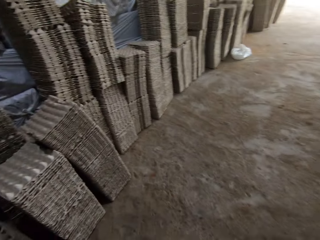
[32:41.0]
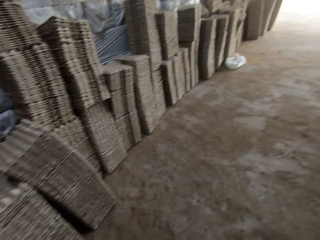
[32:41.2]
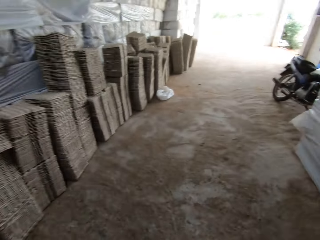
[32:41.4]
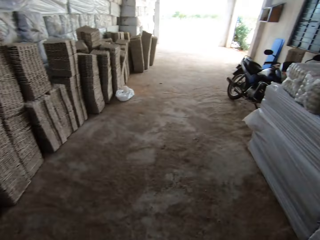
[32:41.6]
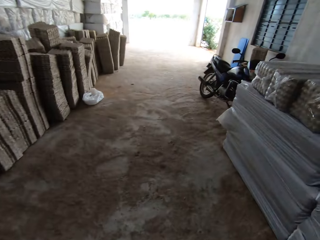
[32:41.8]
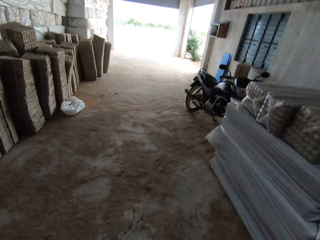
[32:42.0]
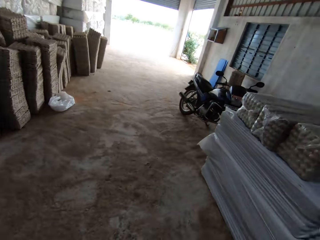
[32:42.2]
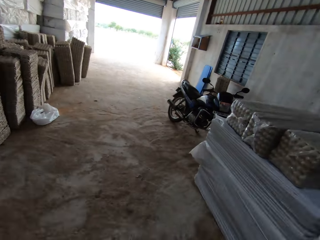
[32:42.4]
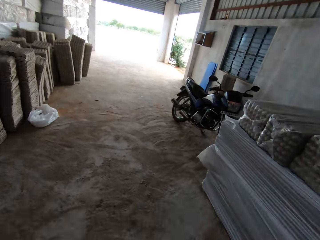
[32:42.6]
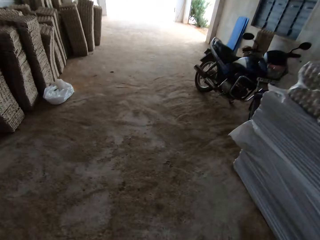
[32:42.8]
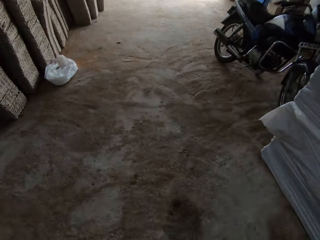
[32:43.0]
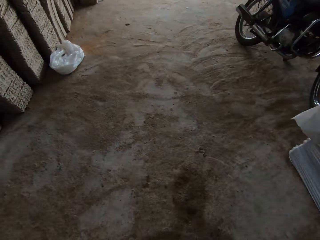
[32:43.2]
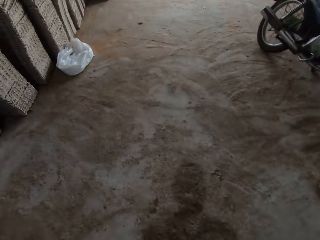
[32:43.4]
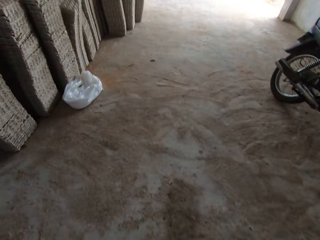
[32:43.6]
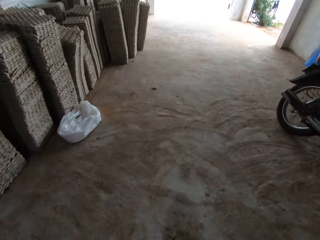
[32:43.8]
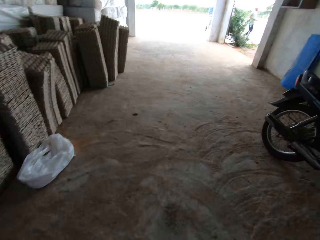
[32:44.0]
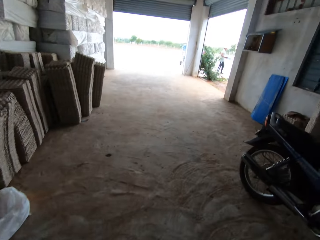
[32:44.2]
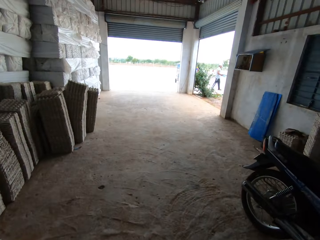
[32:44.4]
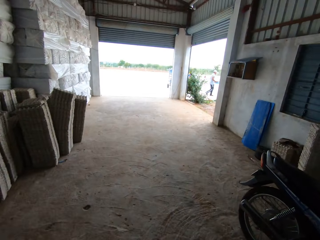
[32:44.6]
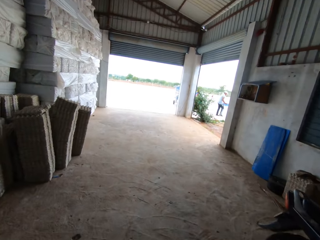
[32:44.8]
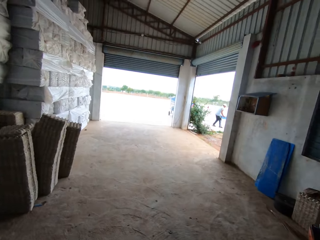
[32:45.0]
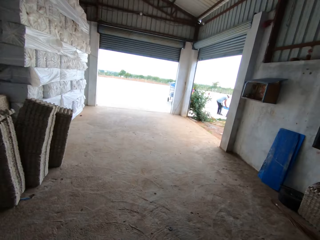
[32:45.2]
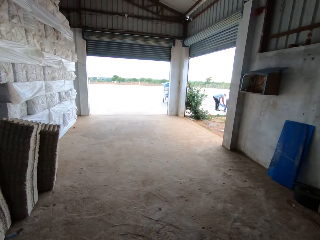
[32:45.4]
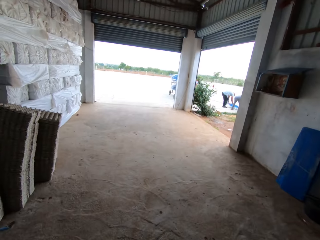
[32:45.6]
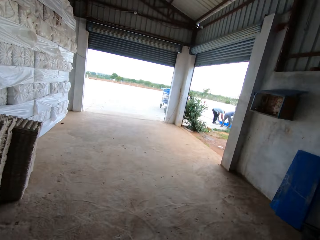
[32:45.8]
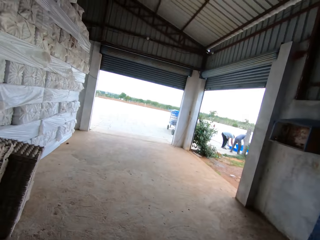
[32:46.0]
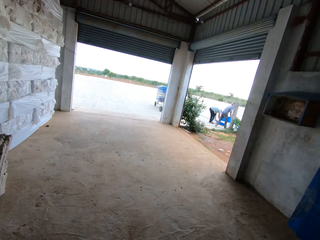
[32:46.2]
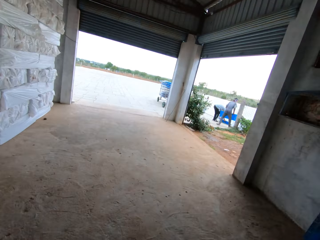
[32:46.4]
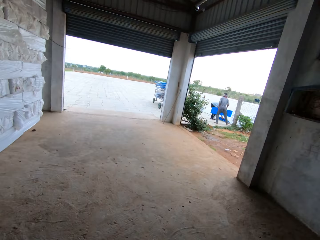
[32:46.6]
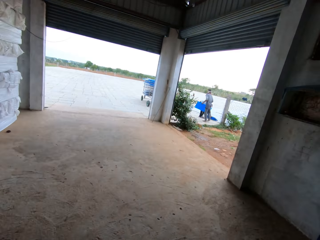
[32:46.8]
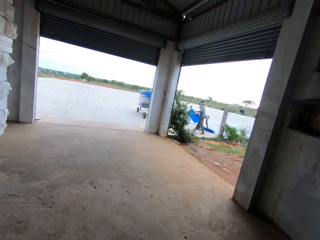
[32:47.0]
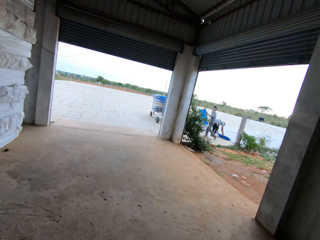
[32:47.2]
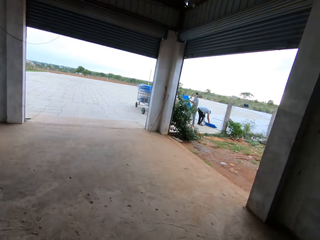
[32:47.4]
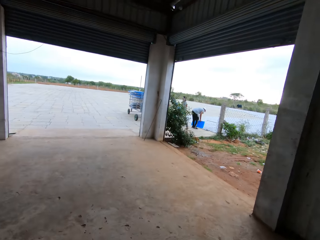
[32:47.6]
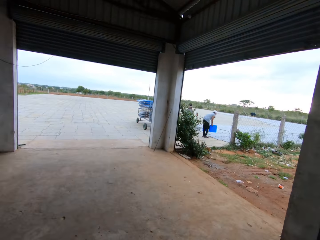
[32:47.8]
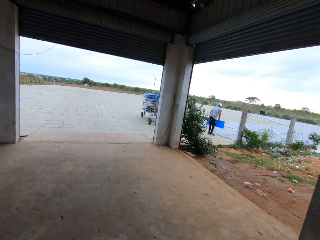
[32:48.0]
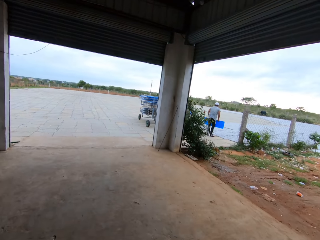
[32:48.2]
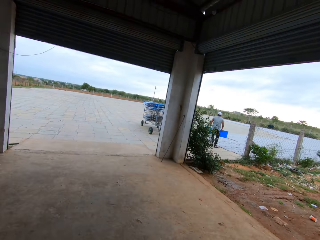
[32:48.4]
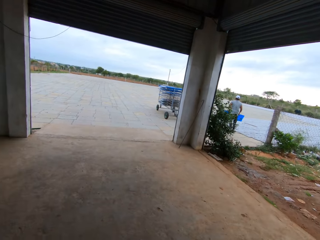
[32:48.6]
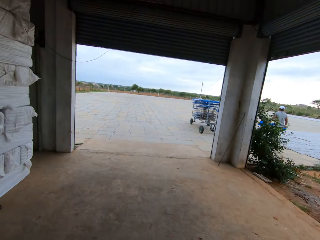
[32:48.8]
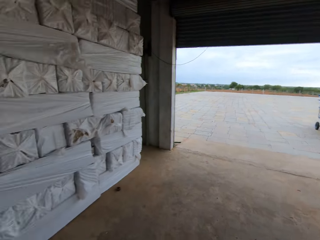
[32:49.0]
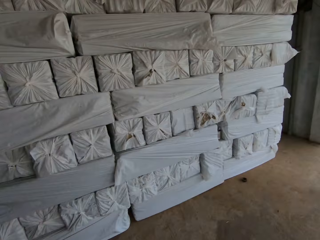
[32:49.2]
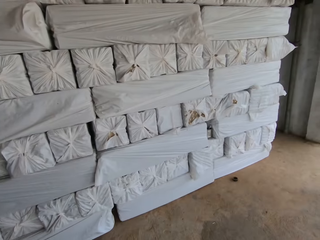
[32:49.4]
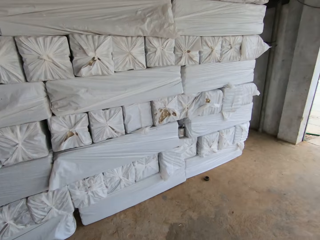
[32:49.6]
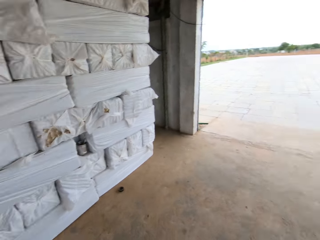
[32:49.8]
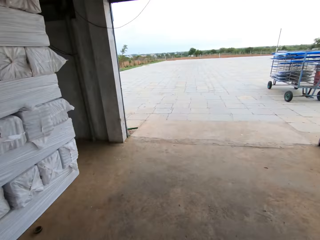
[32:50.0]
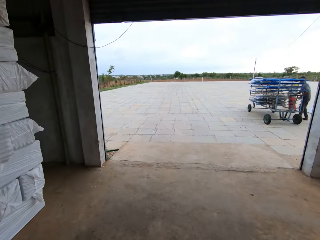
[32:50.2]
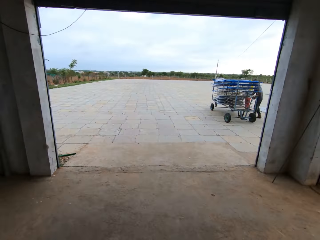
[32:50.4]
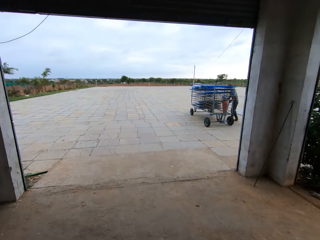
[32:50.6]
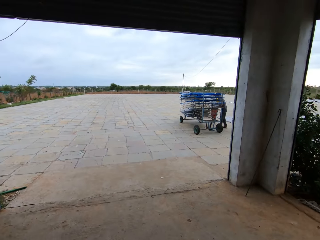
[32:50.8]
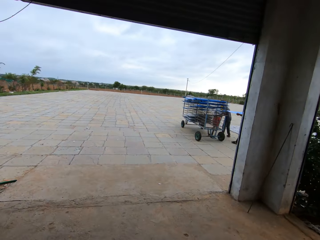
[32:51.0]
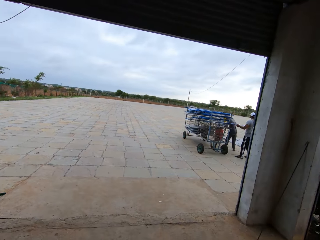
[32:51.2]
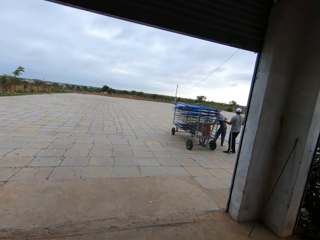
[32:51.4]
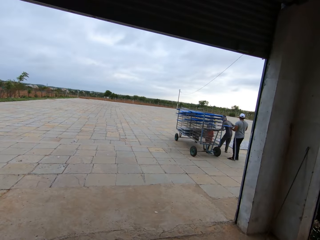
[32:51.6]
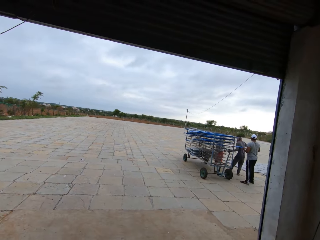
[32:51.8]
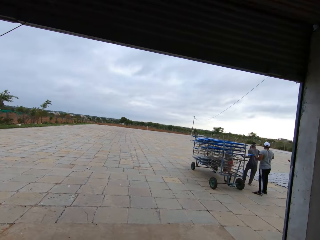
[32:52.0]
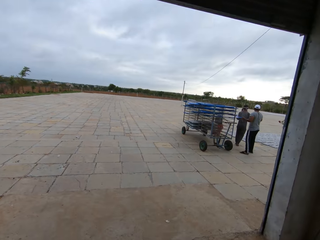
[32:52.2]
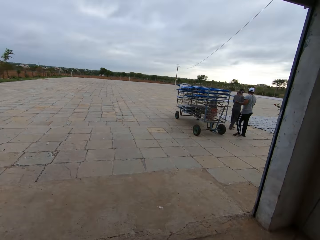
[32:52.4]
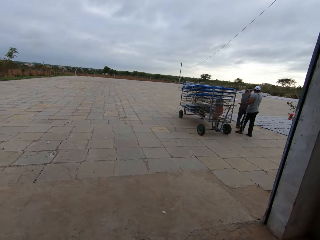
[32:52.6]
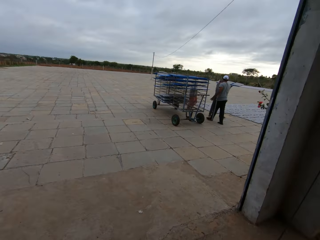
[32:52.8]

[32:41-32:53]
A man adjusts a blue board on a rack outside with both hands.

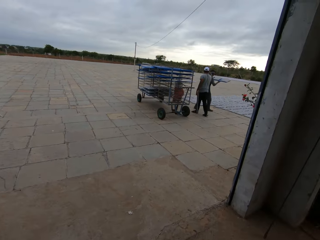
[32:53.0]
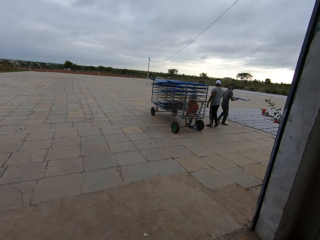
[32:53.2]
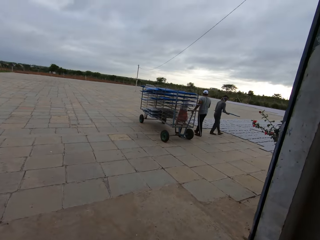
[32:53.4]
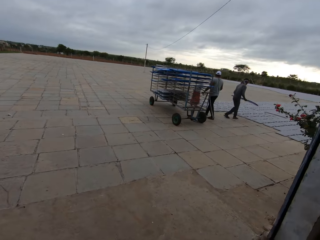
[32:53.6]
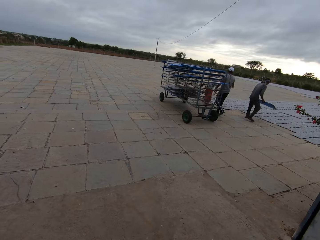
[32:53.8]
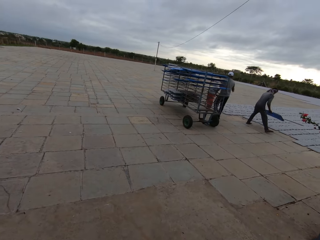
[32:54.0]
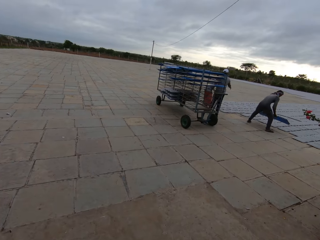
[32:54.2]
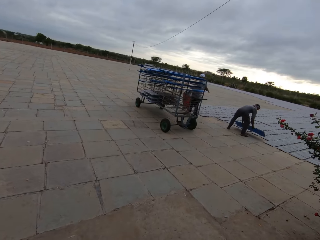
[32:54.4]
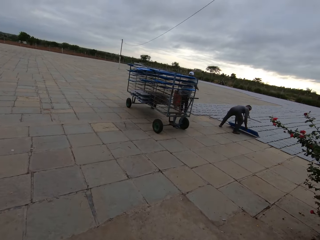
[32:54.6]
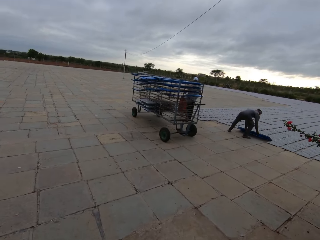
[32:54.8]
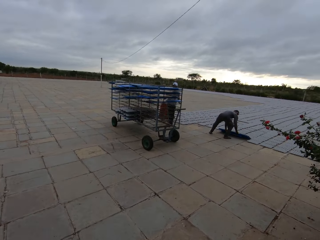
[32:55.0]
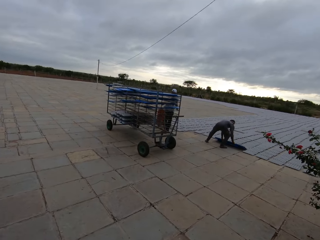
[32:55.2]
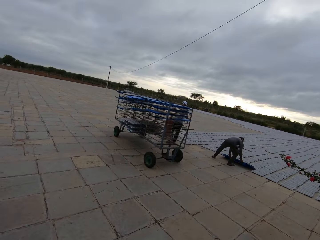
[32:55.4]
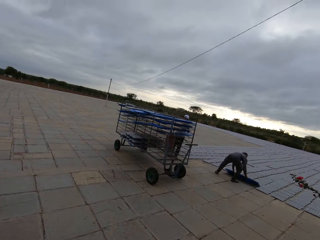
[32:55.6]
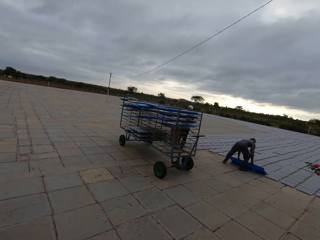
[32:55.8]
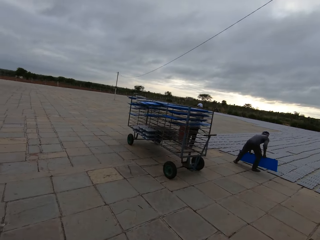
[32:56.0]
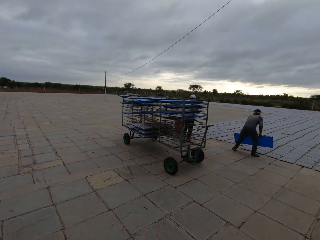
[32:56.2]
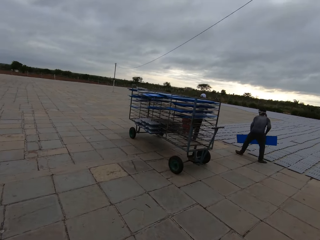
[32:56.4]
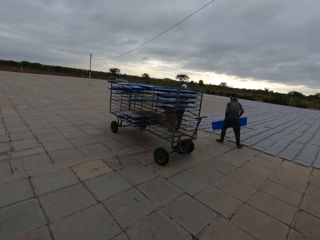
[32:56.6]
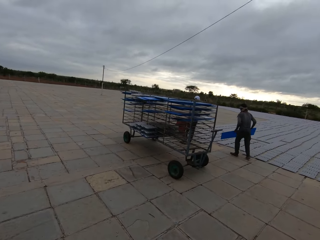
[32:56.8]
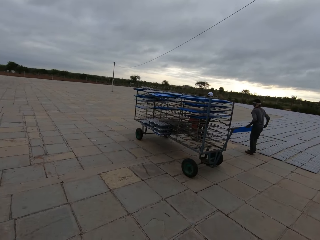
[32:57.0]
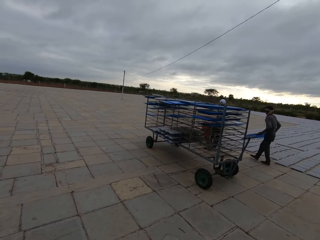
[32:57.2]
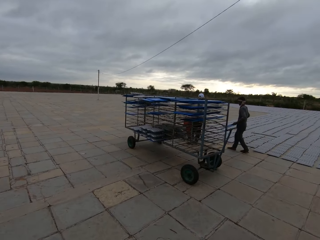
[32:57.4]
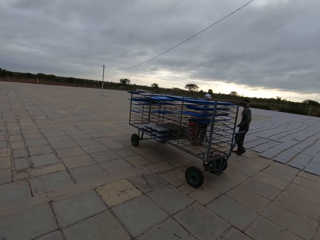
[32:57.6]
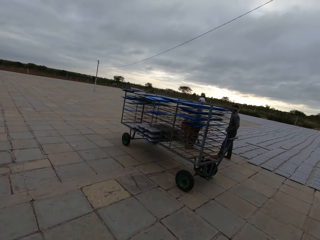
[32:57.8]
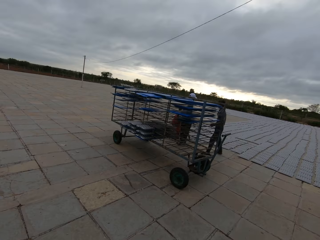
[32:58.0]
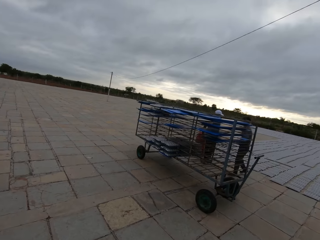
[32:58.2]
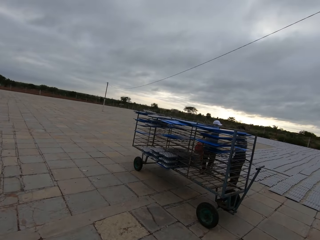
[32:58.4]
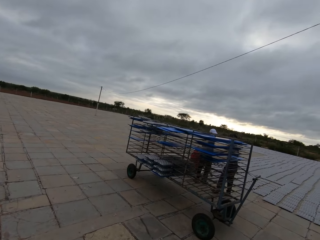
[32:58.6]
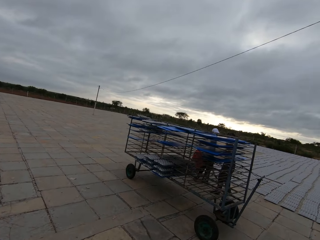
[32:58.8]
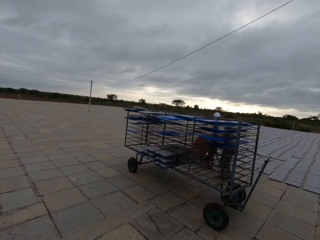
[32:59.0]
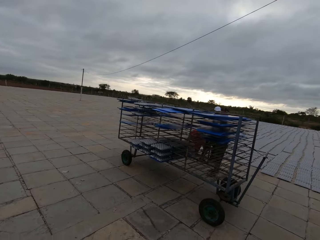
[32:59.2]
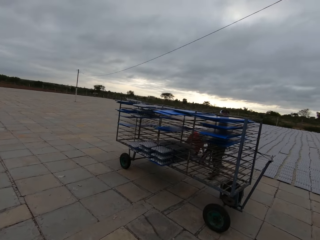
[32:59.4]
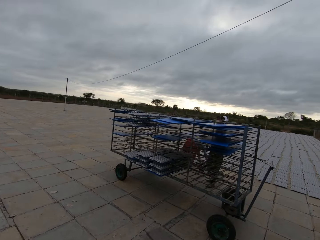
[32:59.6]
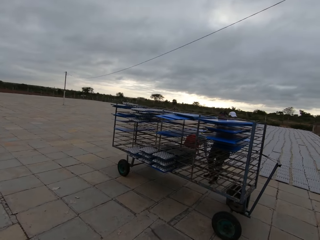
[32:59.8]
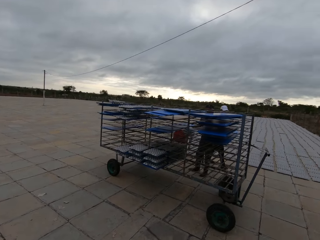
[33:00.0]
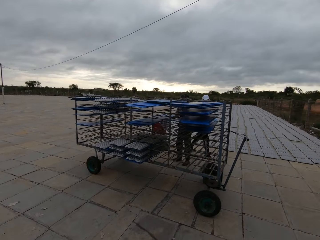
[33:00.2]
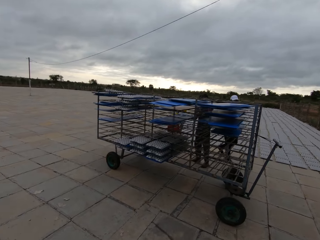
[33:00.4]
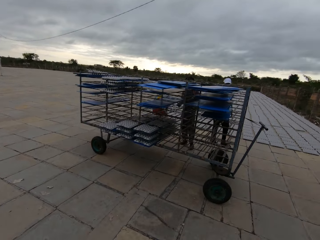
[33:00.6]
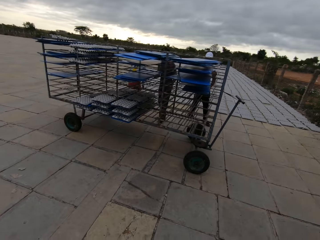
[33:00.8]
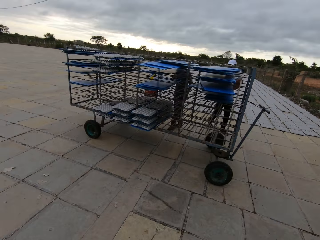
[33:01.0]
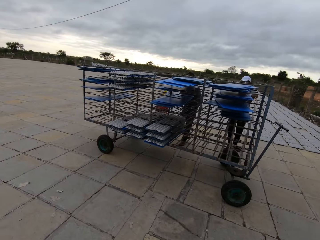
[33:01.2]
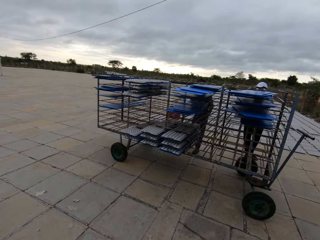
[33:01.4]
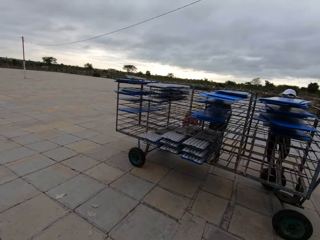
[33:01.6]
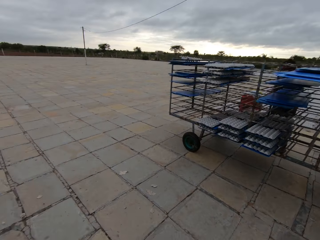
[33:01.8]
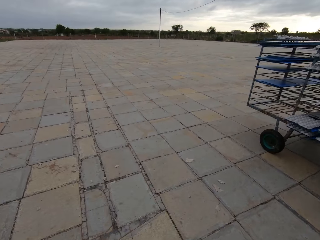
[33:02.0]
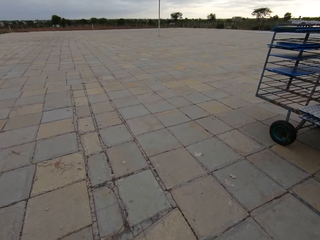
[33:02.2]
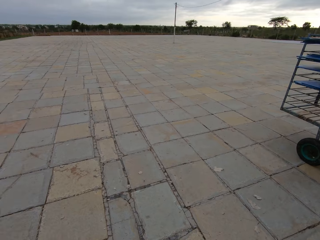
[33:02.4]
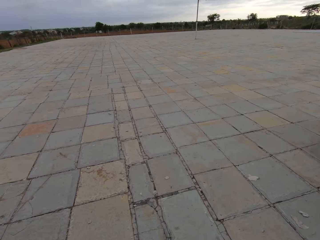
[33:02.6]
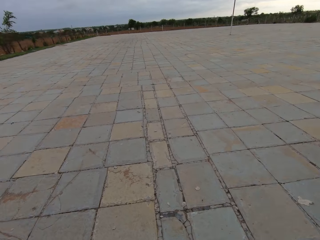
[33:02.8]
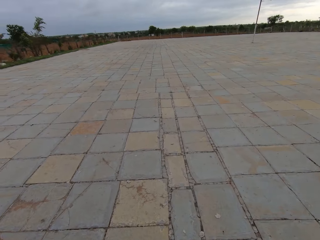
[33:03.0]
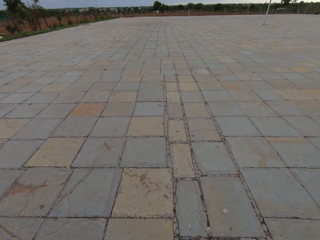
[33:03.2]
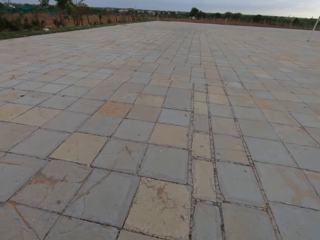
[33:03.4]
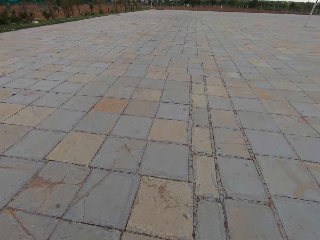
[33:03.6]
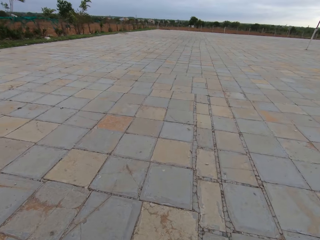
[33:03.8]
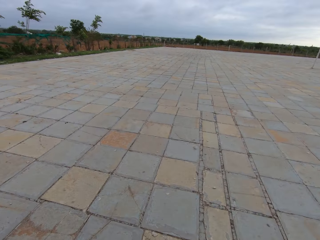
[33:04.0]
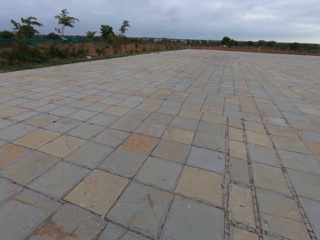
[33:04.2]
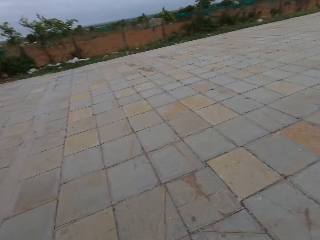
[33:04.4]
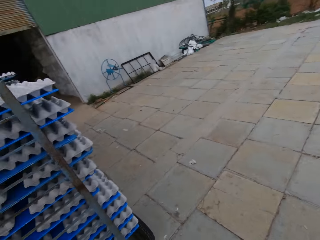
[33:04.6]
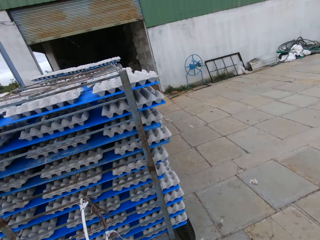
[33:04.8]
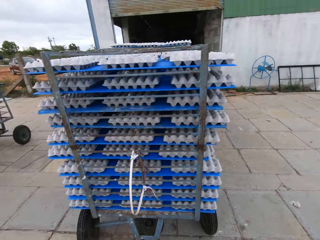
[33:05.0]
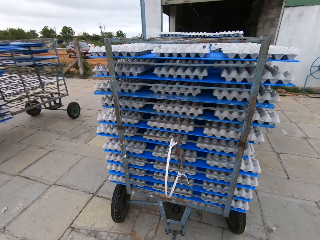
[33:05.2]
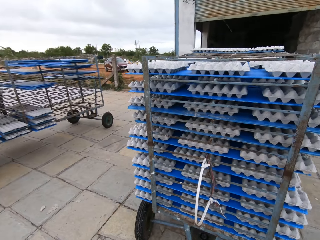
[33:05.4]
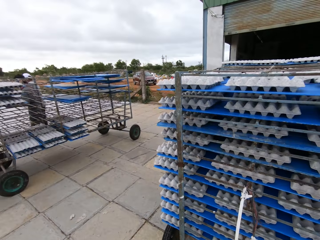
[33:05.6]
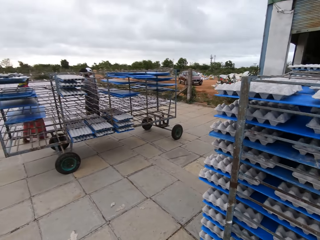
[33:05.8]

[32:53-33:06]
A man walks around. The man places the blue board in his hands on the ground, picks the blue board from the ground with both hands and adjusts the blue board on the rack outside with both hands.
